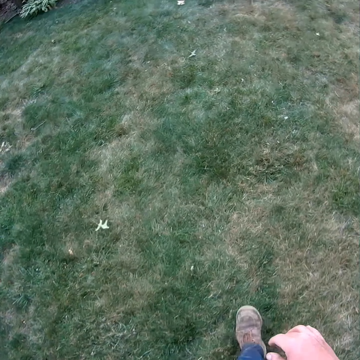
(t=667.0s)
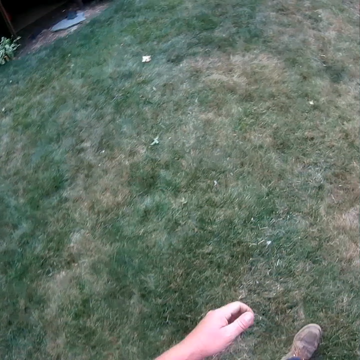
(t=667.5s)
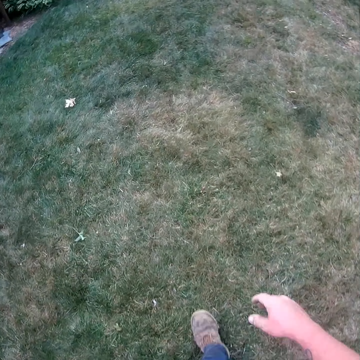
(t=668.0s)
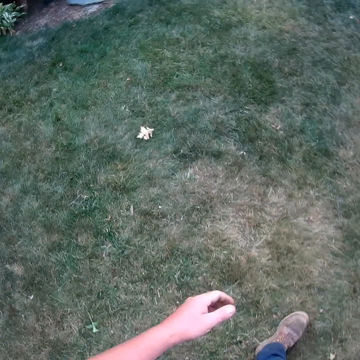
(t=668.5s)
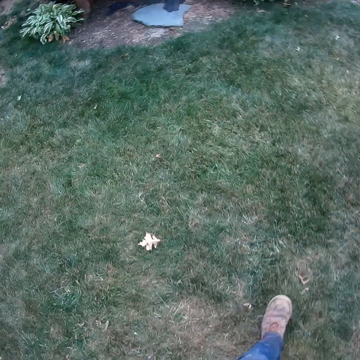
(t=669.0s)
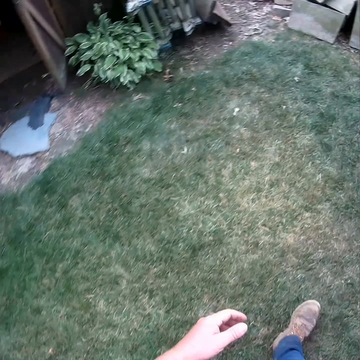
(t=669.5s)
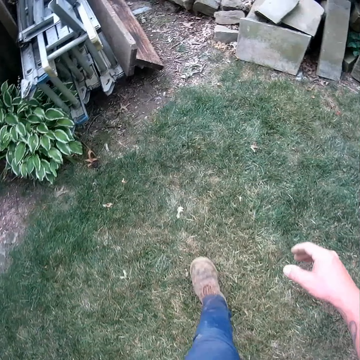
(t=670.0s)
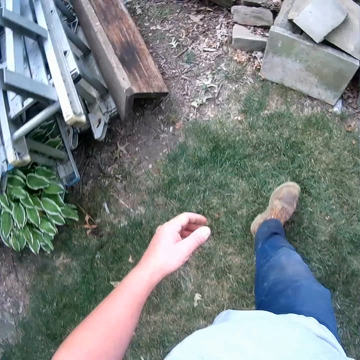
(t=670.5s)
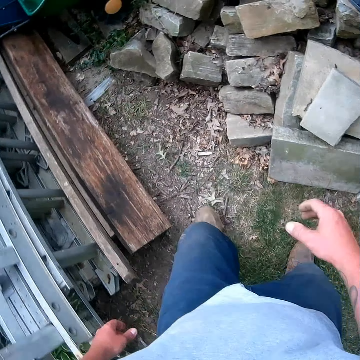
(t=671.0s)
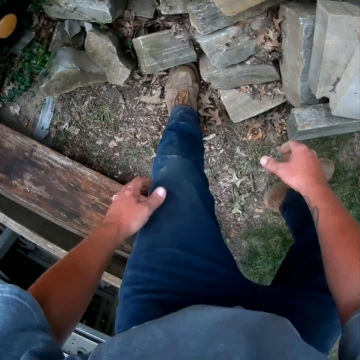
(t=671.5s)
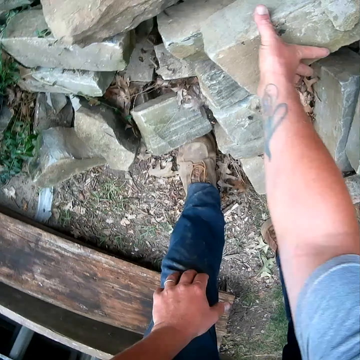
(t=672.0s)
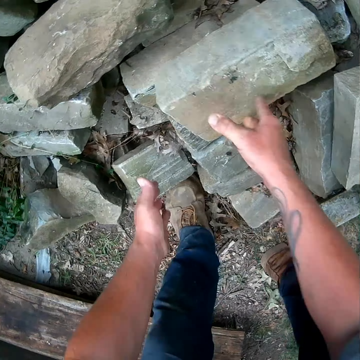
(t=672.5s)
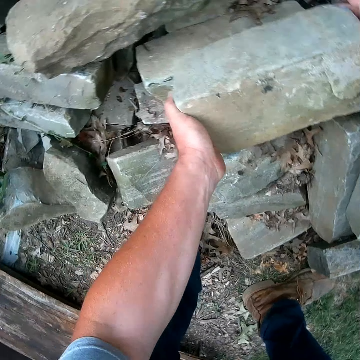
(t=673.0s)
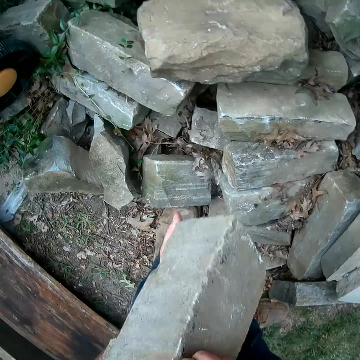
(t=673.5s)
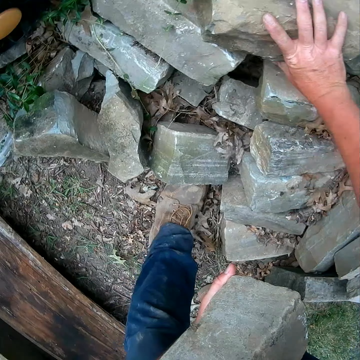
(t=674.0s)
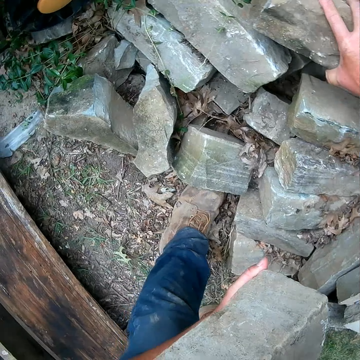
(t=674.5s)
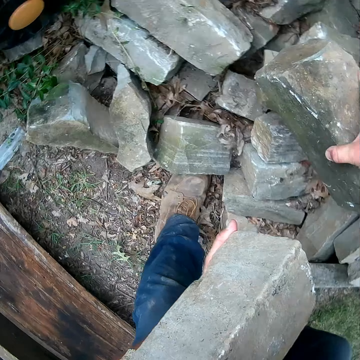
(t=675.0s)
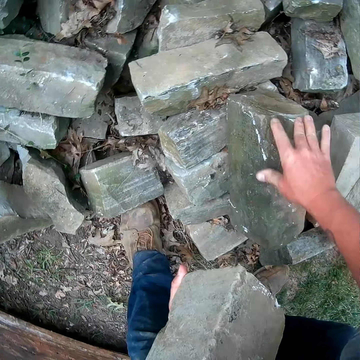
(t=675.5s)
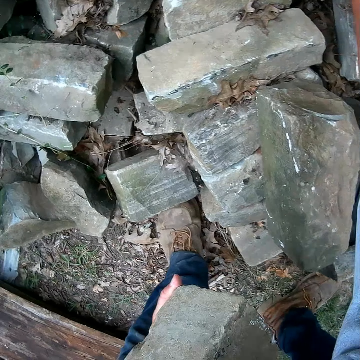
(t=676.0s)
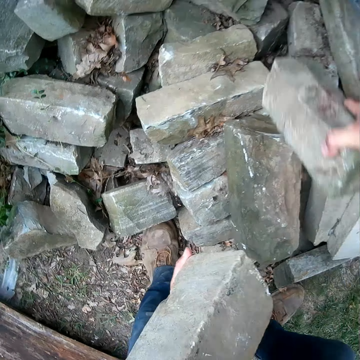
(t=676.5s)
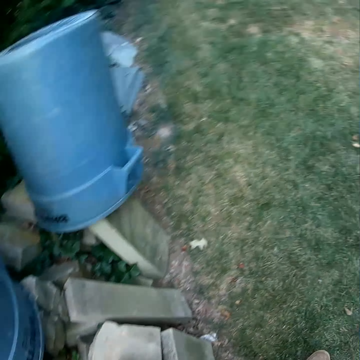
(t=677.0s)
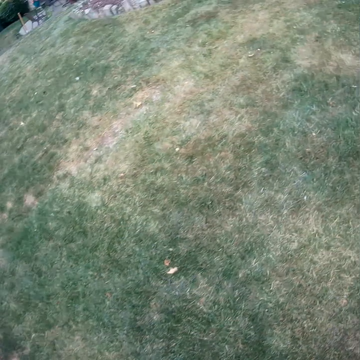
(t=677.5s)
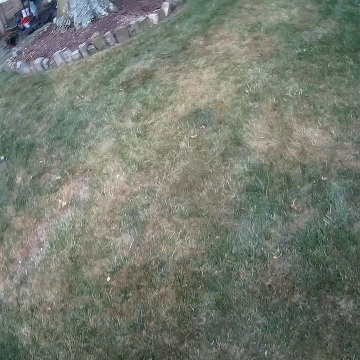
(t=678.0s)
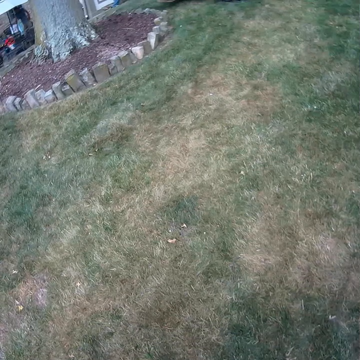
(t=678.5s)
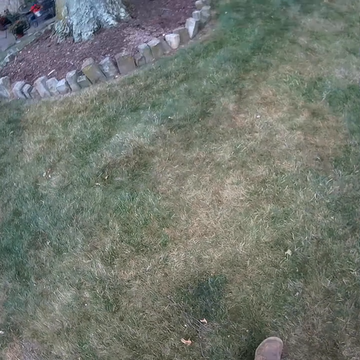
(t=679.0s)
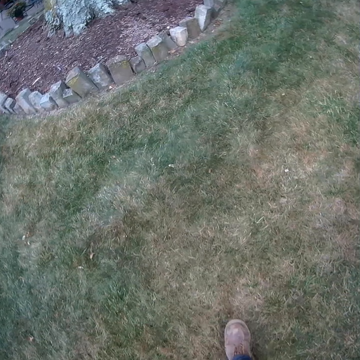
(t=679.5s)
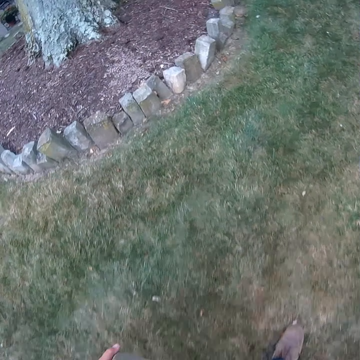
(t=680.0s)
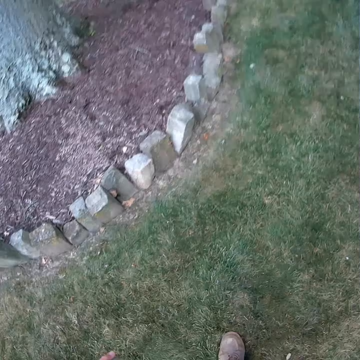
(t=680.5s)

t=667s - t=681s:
The camera wearer walks around the compound. They pick two stones or bricks on the ground. They pick another brick. They pick the brick. They walk back to the forklift or compact track.

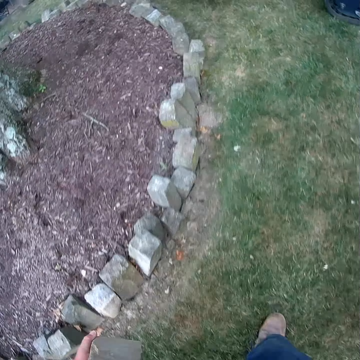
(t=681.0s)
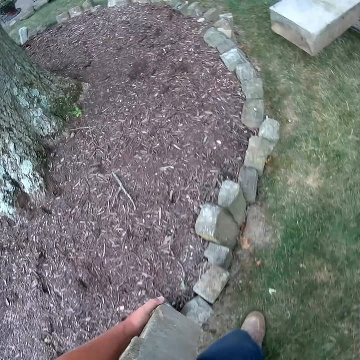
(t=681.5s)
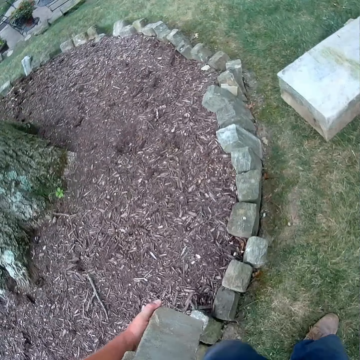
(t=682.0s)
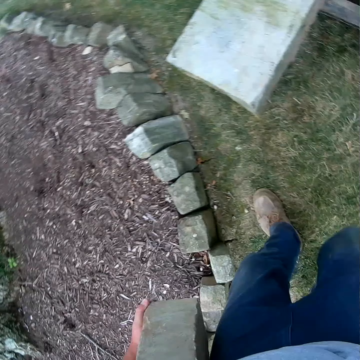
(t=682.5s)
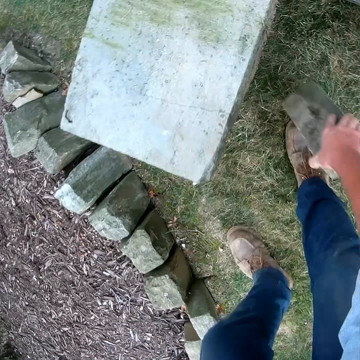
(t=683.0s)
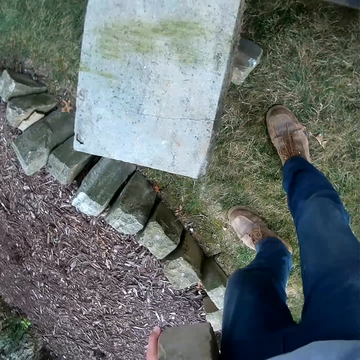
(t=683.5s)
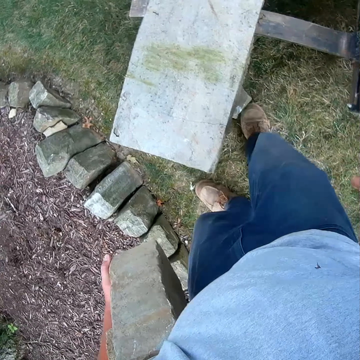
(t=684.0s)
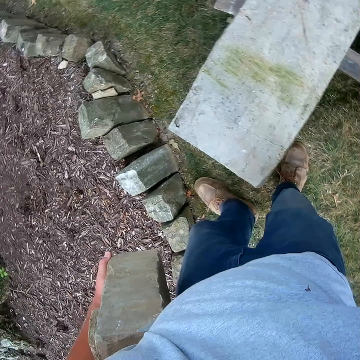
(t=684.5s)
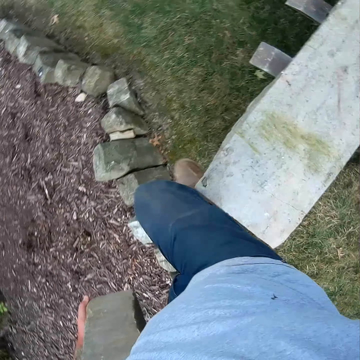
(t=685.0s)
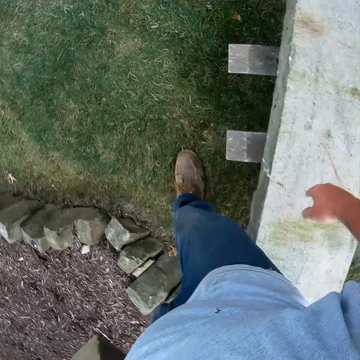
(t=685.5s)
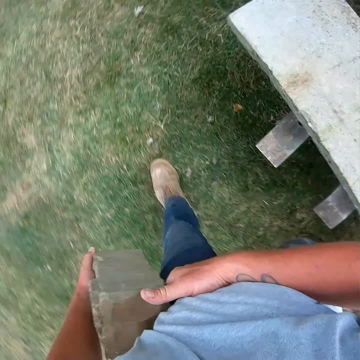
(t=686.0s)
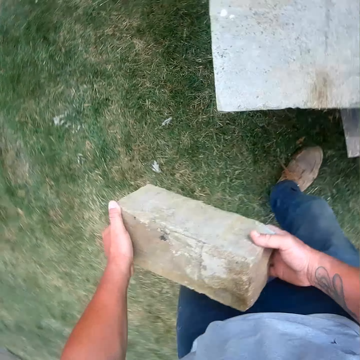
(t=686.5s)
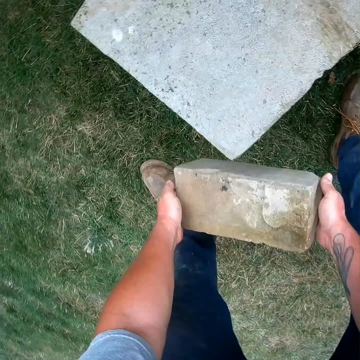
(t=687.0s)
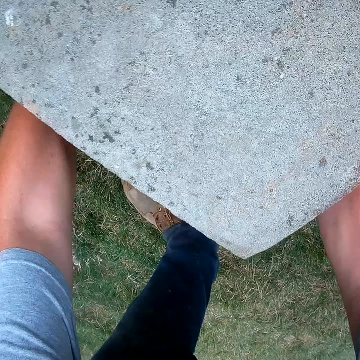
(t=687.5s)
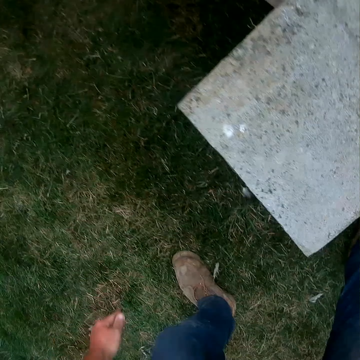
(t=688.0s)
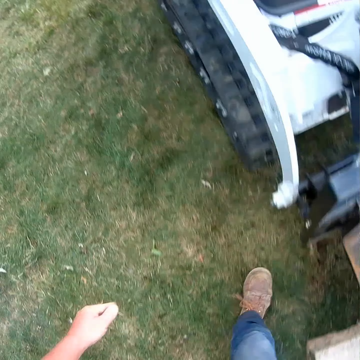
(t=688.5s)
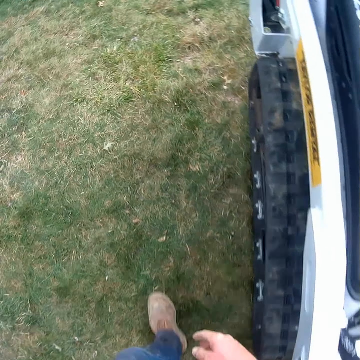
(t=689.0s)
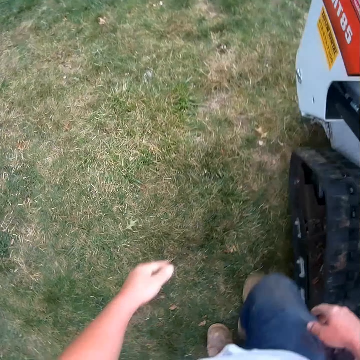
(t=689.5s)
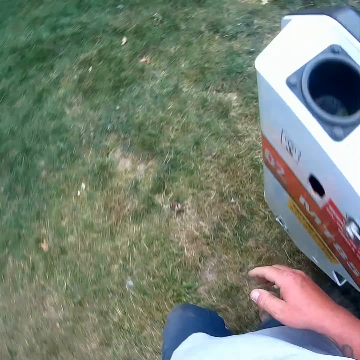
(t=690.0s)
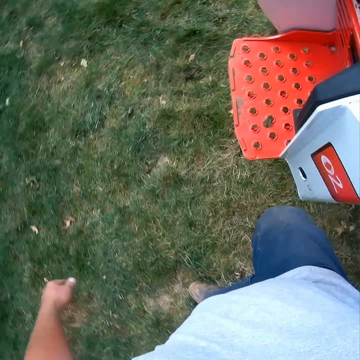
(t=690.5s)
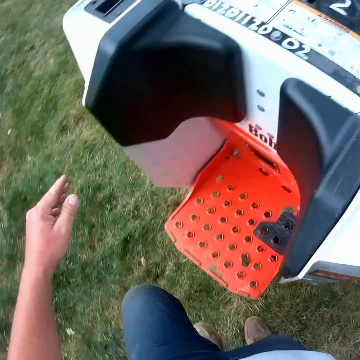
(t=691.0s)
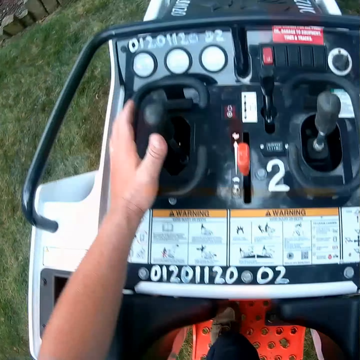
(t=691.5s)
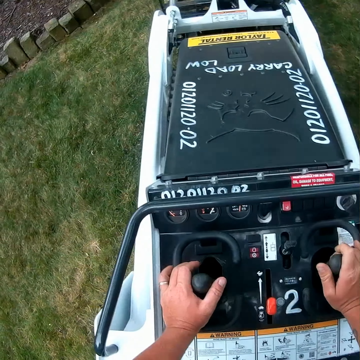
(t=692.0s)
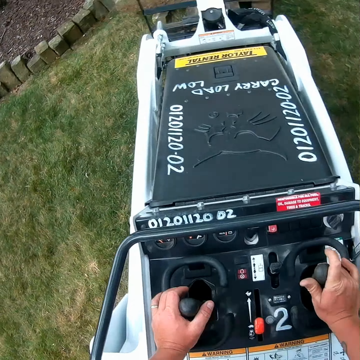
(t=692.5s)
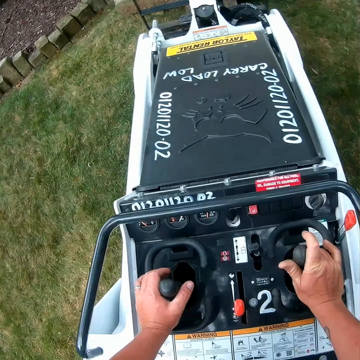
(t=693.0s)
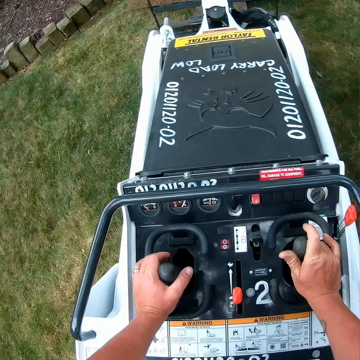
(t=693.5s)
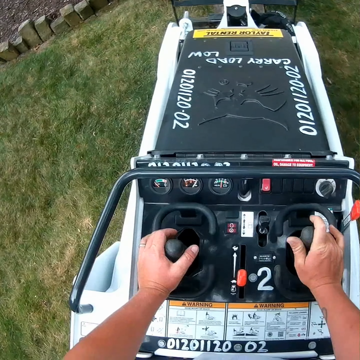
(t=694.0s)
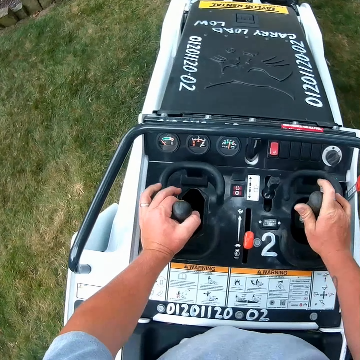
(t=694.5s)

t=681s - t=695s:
The camera wearer puts one stone under one side of the forks. He pushes the stone with his feet. He steps forward. He puts down the stone on the other side of the forks. He steps forward and walks back to the forklift or compact track. He gets onto the compact track. He operates the compact track.

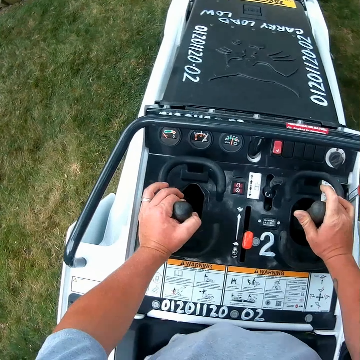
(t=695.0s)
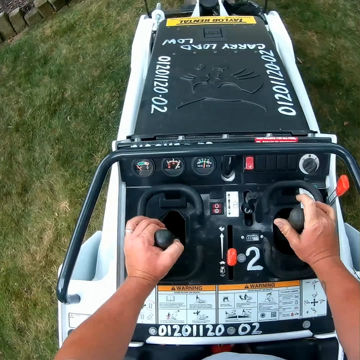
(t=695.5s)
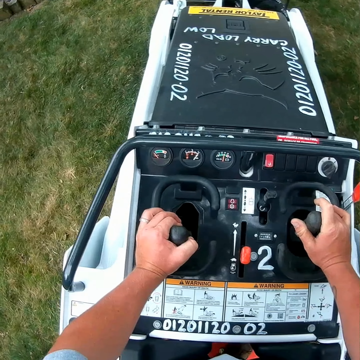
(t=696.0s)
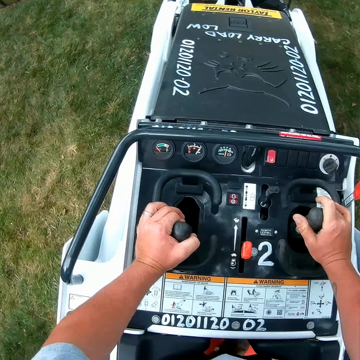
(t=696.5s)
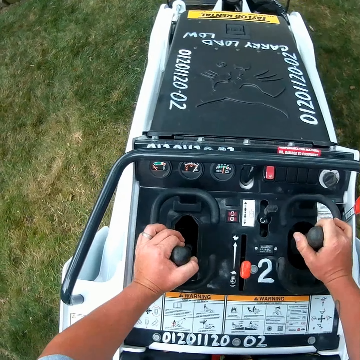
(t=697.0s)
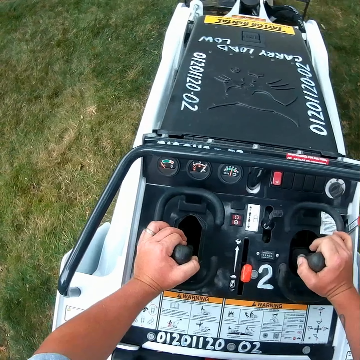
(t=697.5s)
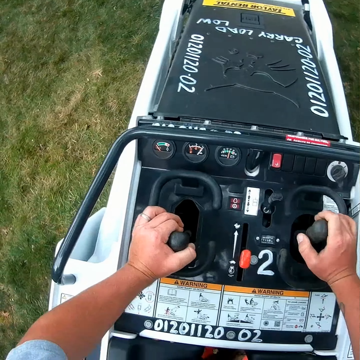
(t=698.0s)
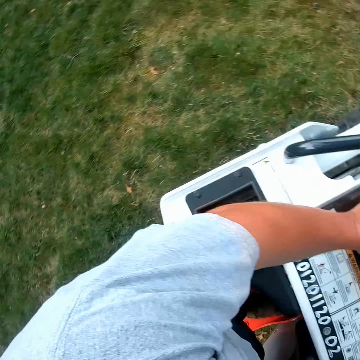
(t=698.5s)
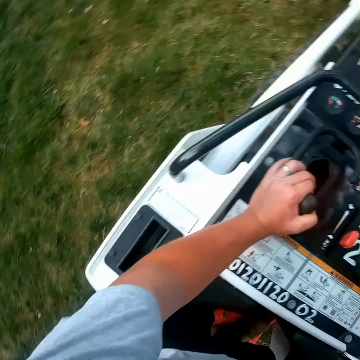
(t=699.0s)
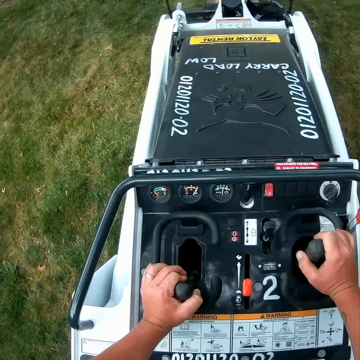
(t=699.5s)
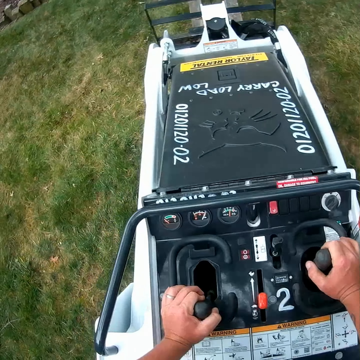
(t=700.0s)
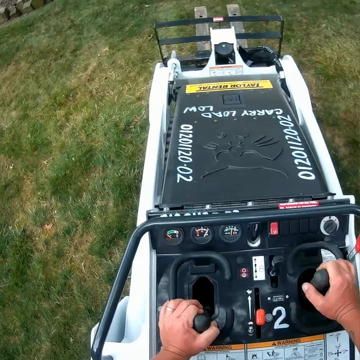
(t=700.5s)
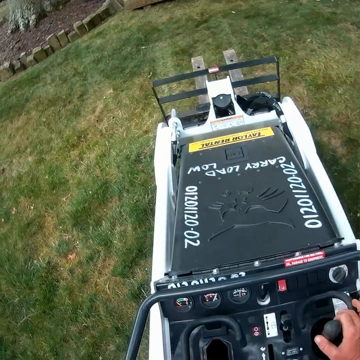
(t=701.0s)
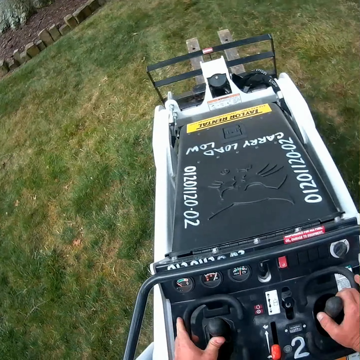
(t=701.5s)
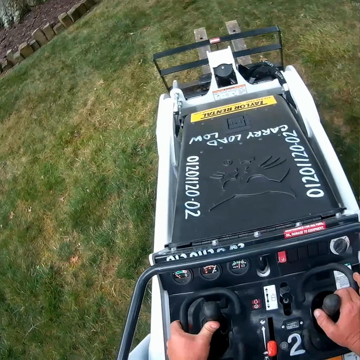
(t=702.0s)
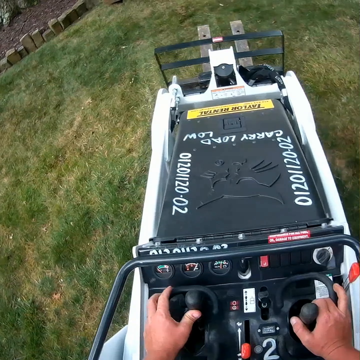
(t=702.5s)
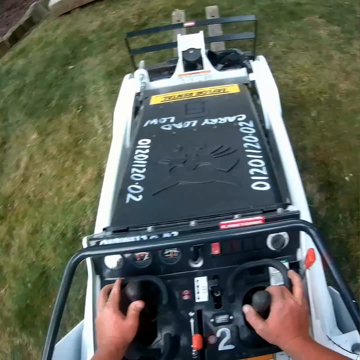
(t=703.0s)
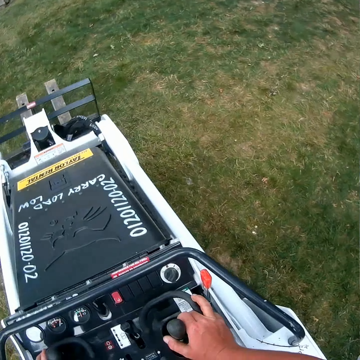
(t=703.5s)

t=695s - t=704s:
The camera wearer drives the compact track.
